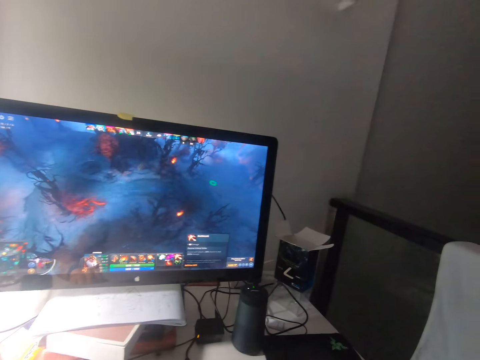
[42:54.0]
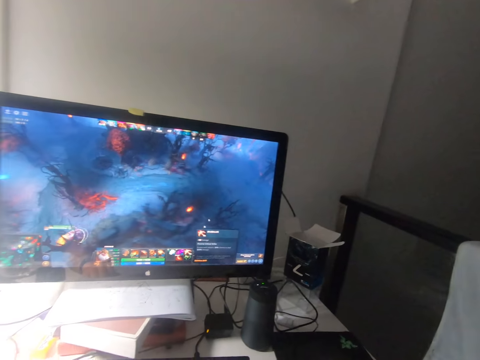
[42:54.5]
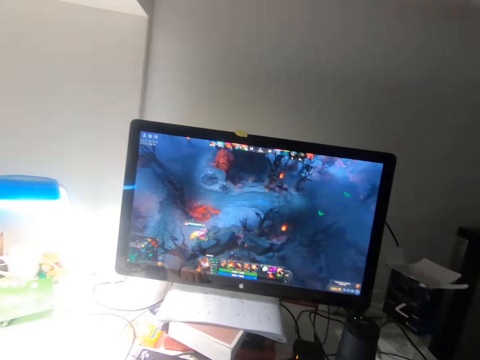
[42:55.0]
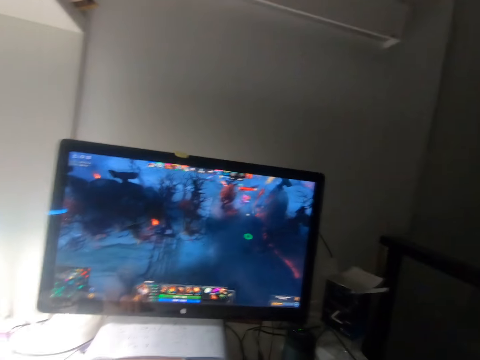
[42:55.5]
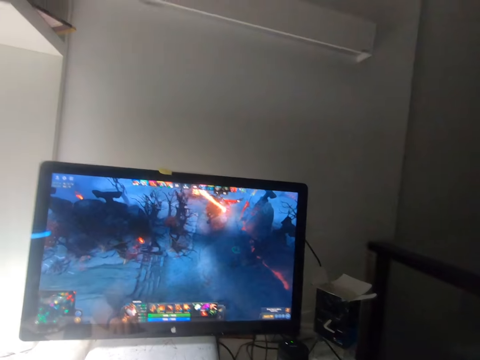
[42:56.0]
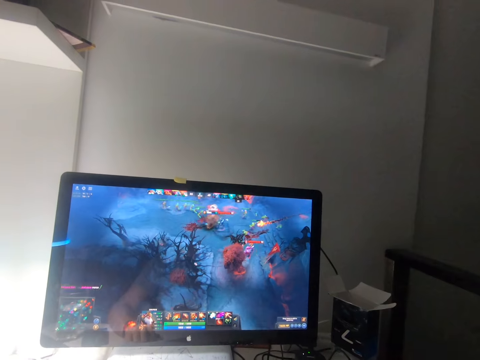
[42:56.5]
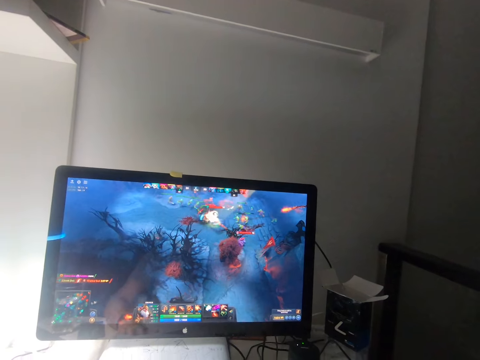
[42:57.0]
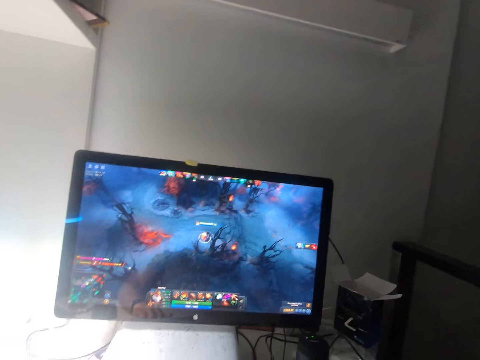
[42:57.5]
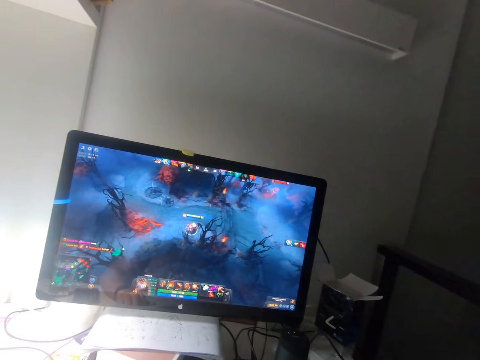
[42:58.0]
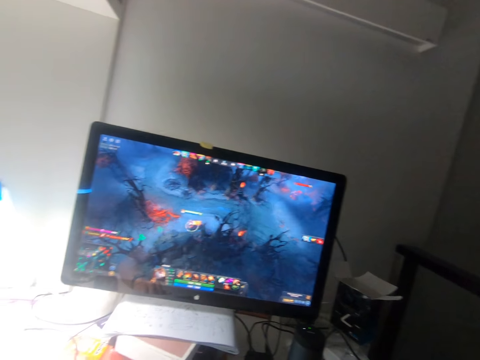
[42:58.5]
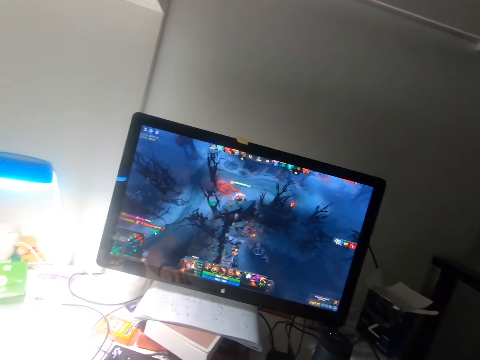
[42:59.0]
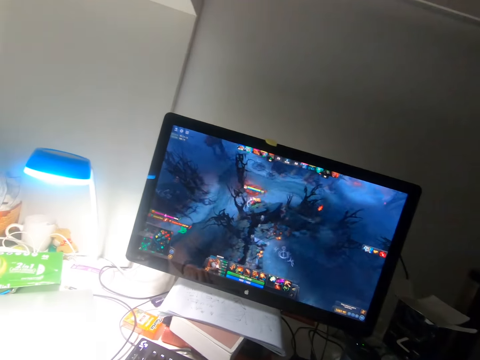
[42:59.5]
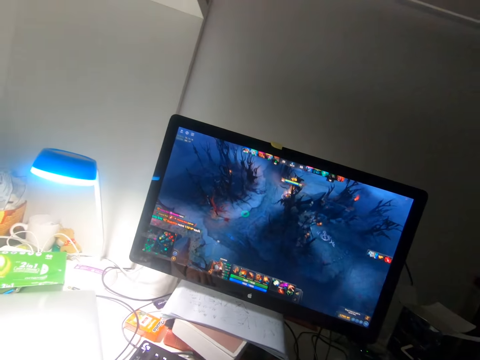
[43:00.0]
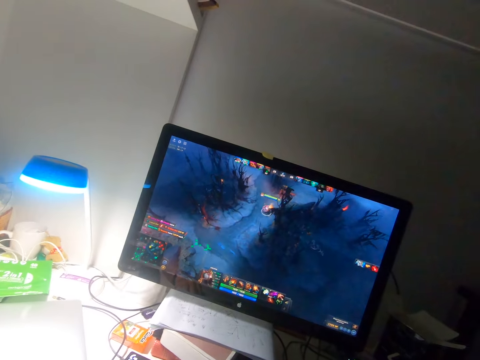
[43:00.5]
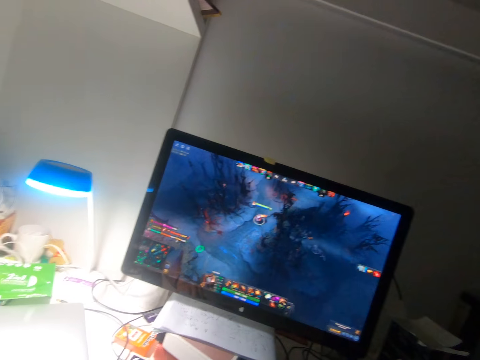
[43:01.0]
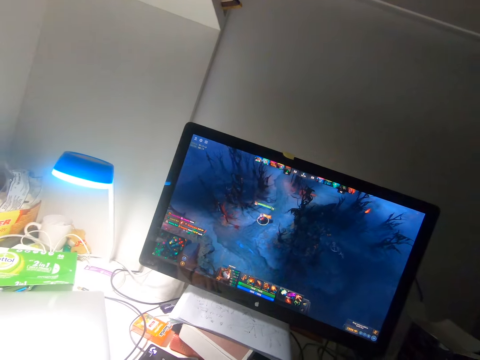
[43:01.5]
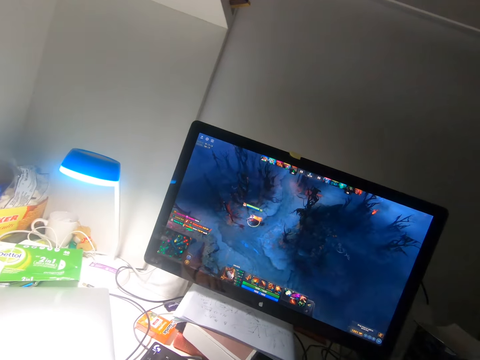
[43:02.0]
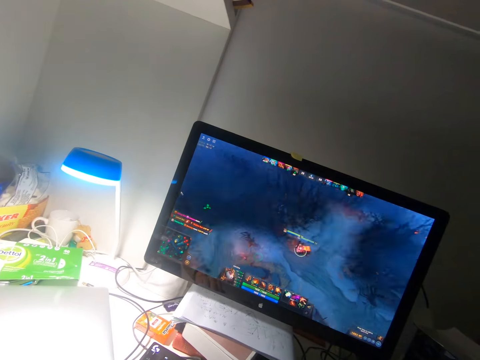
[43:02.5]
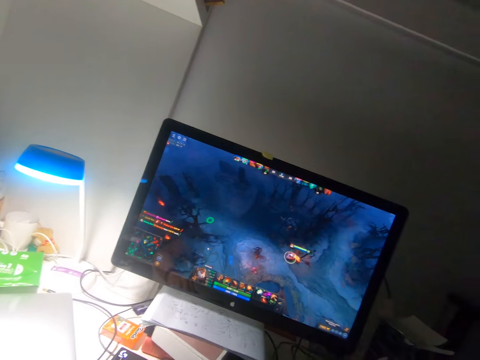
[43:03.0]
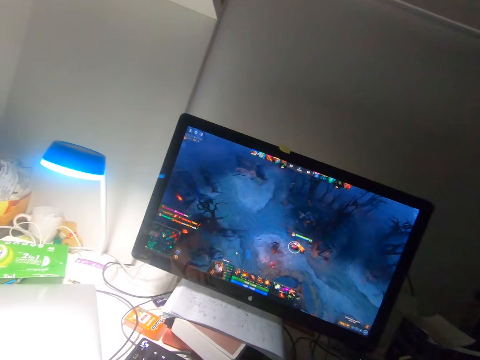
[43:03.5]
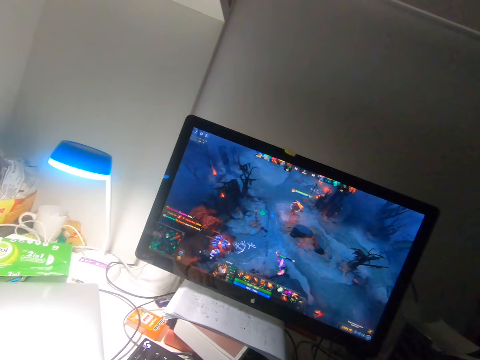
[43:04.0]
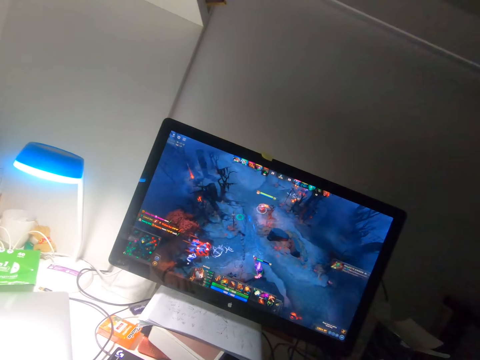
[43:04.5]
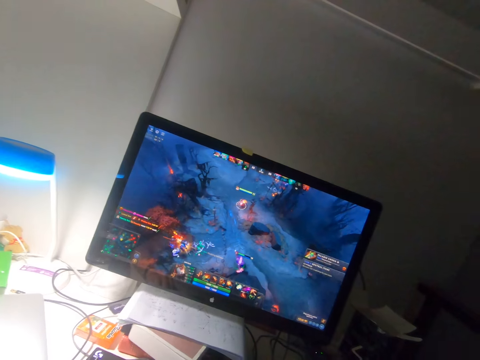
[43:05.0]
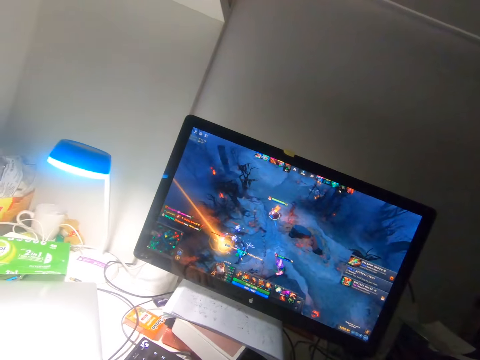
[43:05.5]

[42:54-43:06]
The camera wearer removes ads from the screen. They play a video game with a mouse.

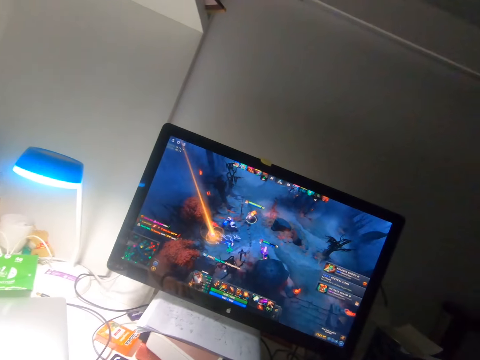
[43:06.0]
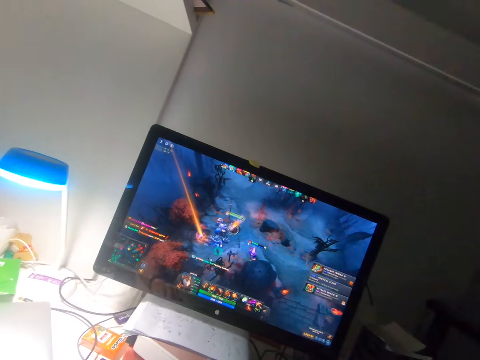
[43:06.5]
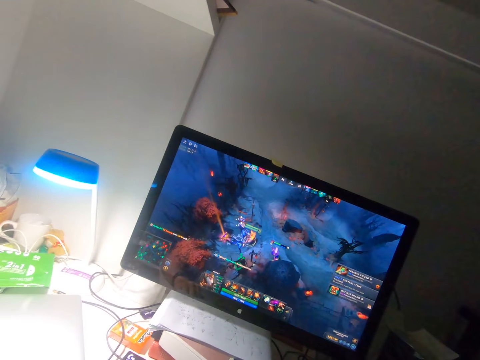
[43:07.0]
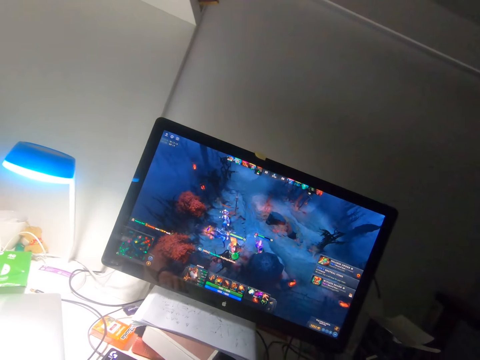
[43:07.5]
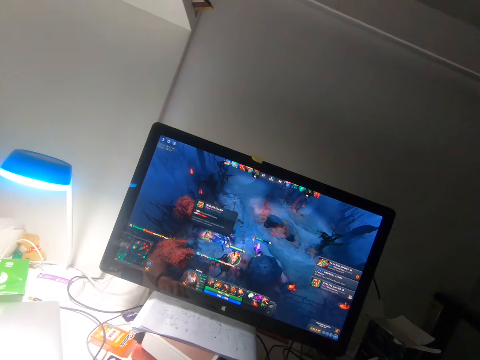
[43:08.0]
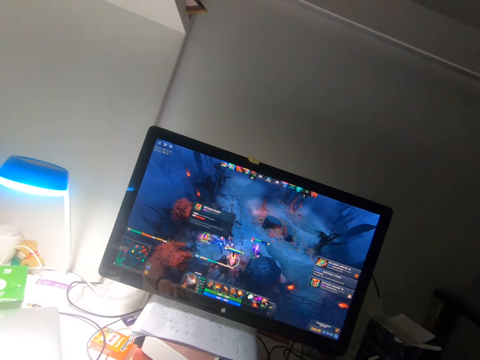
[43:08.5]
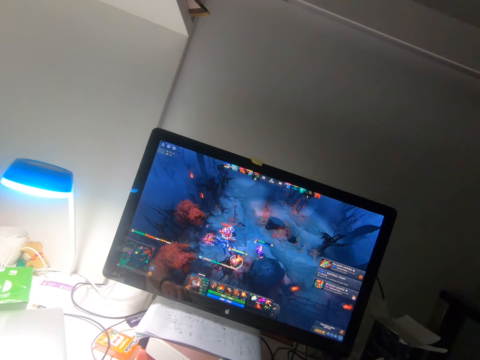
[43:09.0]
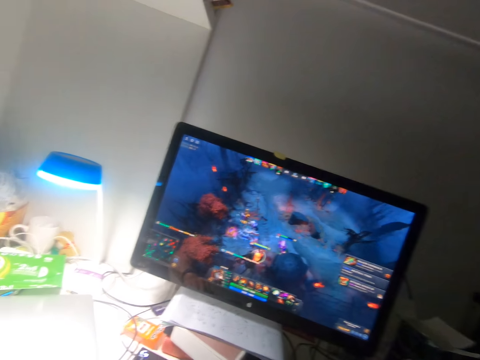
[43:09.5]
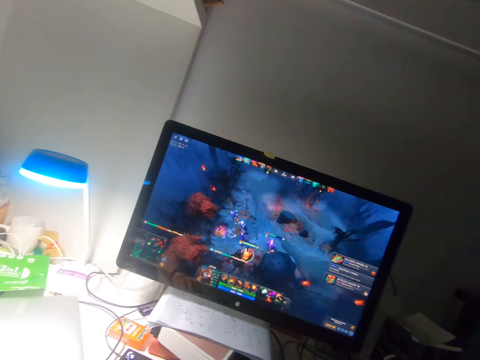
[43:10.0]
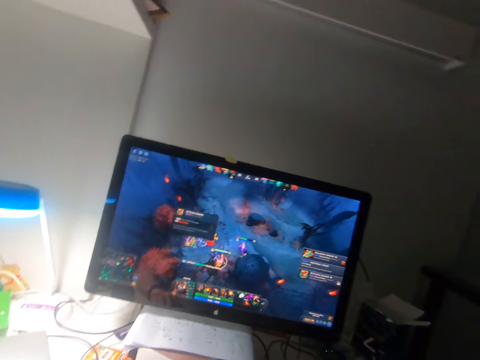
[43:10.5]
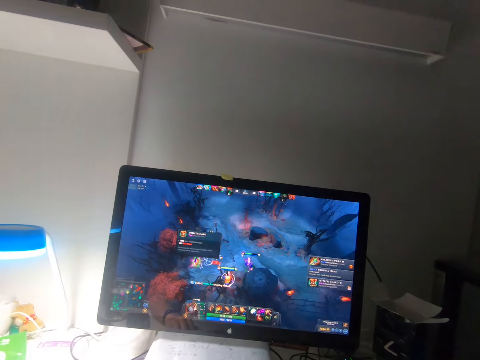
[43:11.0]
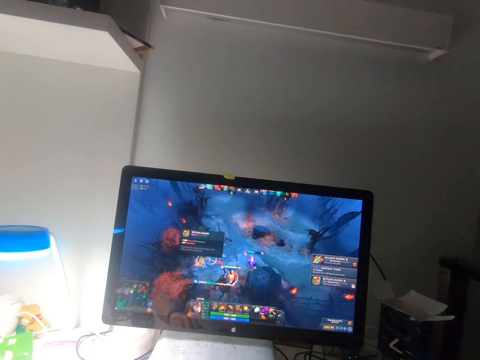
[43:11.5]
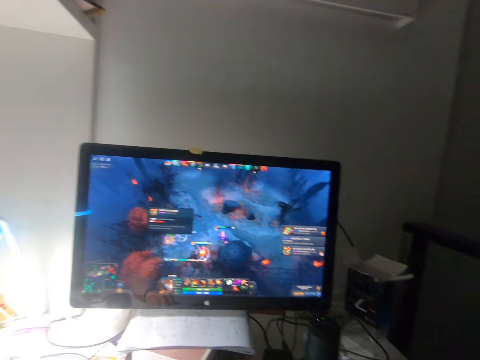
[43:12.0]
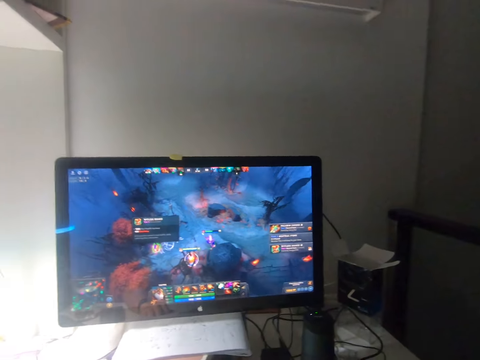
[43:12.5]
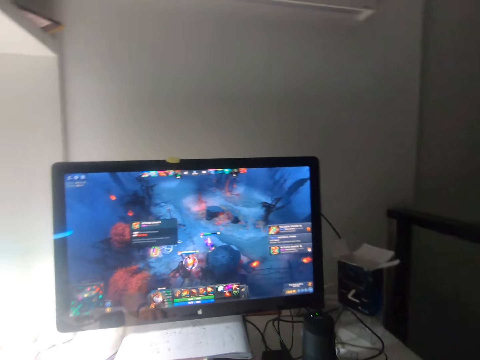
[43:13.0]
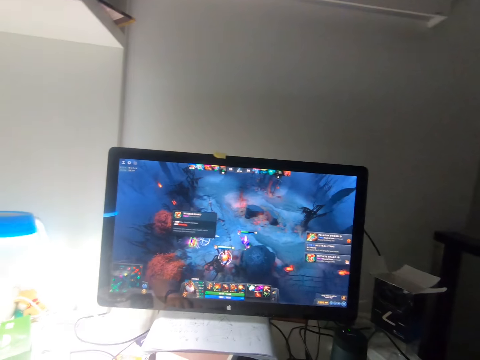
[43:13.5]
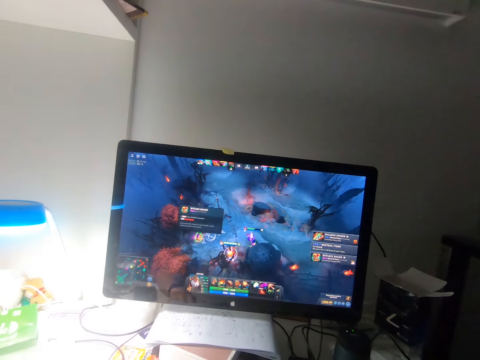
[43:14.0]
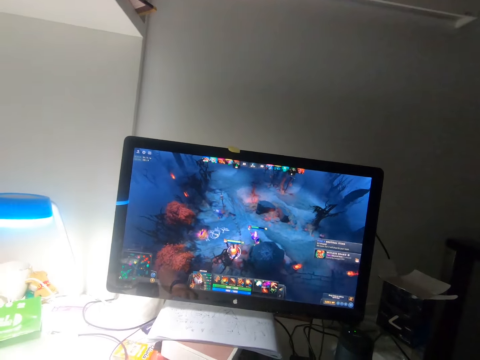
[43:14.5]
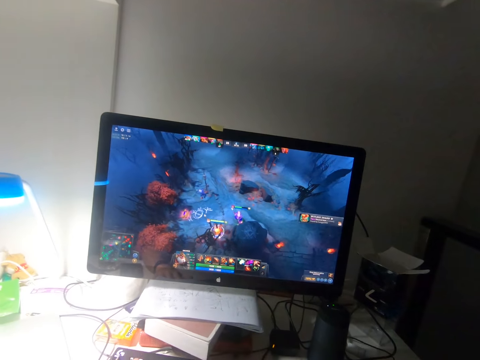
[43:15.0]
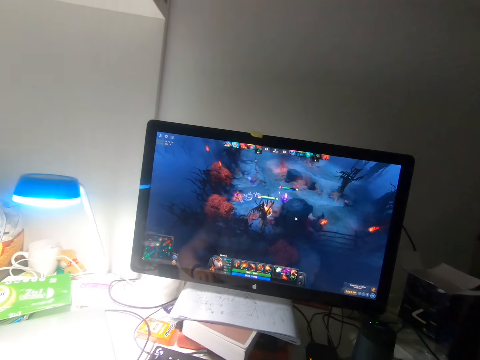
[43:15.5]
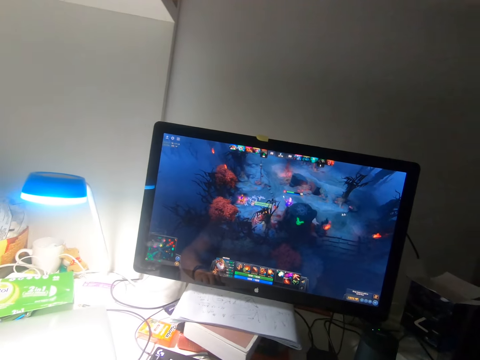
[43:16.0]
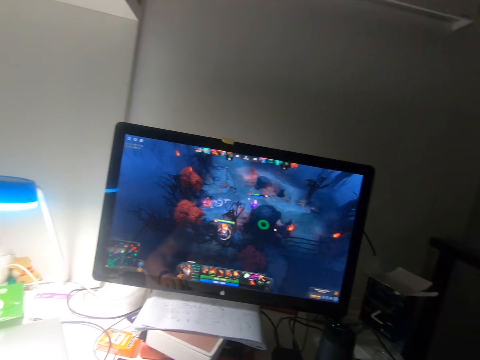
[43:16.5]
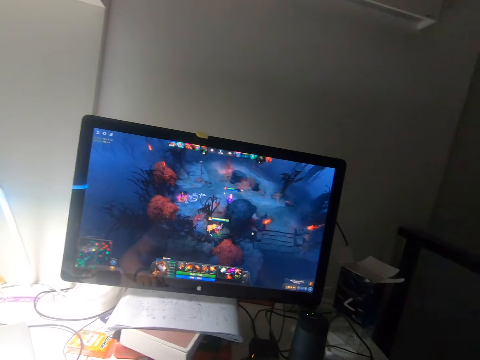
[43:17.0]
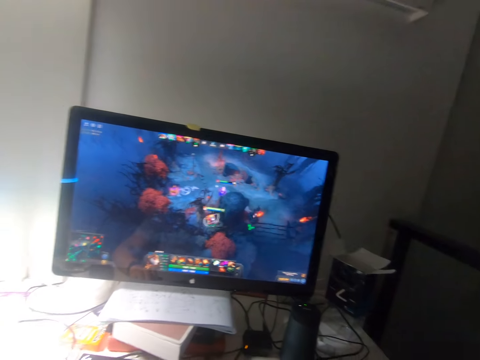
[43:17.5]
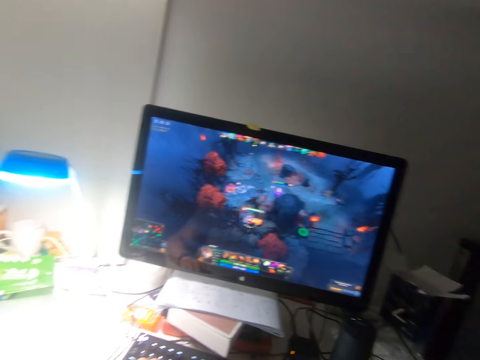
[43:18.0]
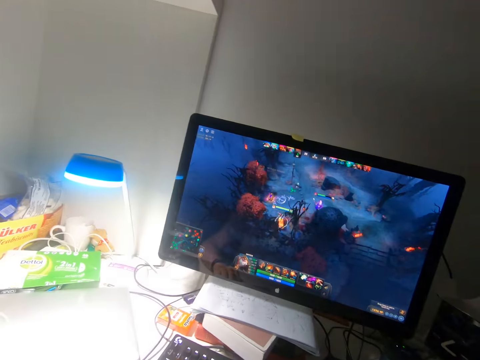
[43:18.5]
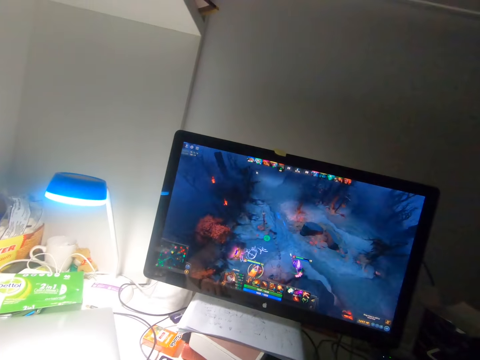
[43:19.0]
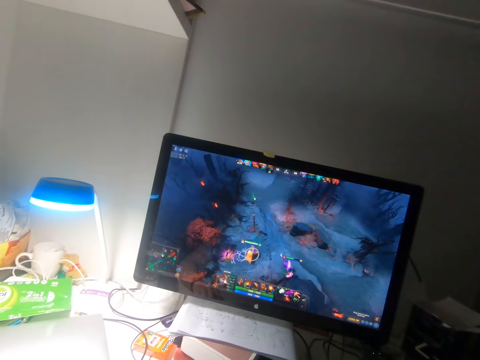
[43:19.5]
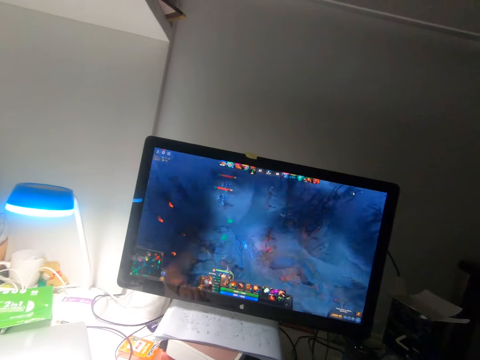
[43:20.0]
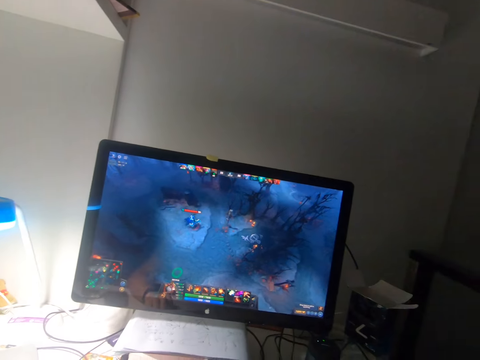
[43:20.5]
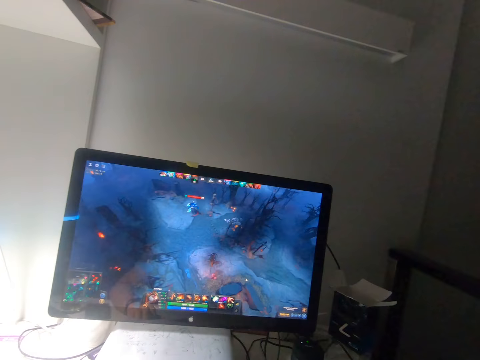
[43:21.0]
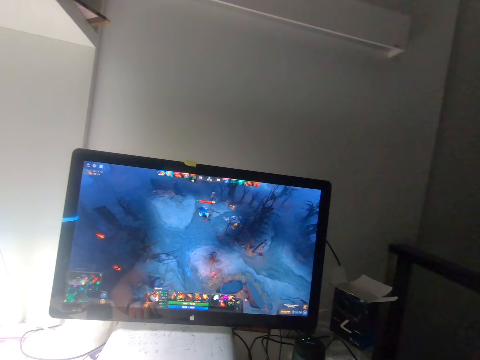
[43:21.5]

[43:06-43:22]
The camera wearer removes ads from the screen. They look at the screen. They remove ads from the screen. They play a video game with a mouse.
